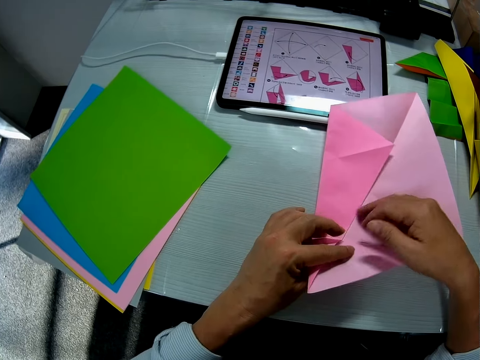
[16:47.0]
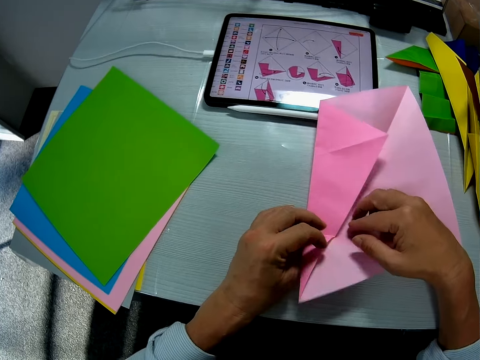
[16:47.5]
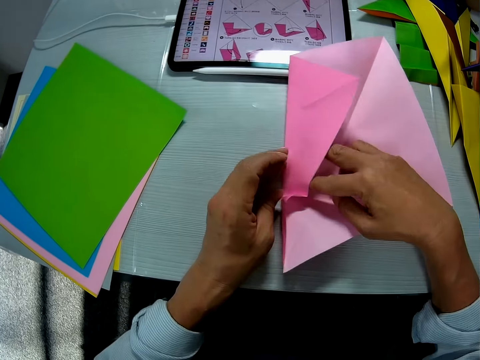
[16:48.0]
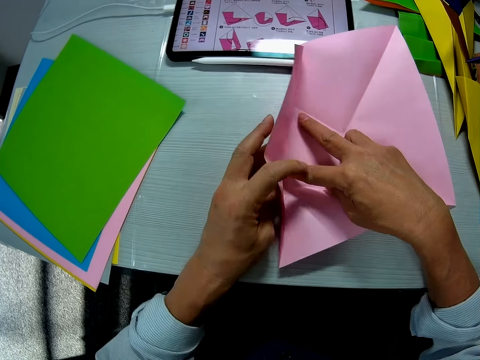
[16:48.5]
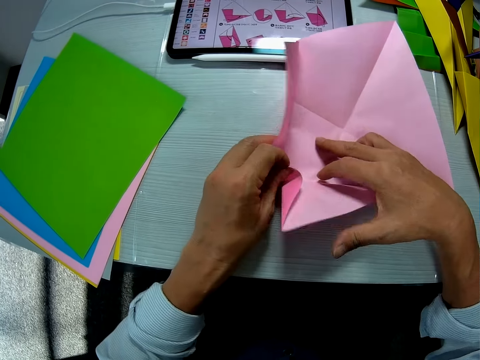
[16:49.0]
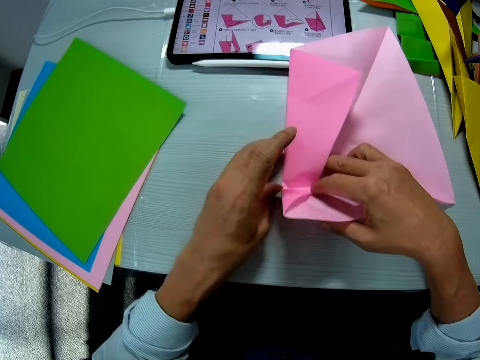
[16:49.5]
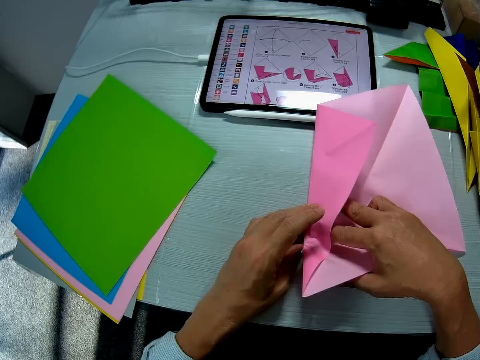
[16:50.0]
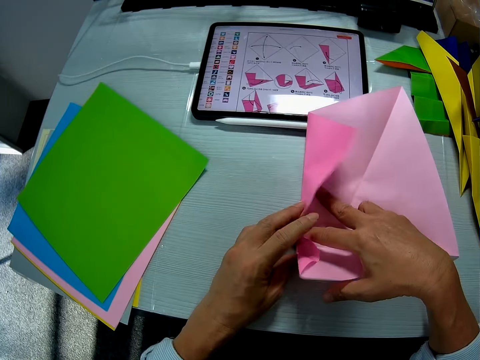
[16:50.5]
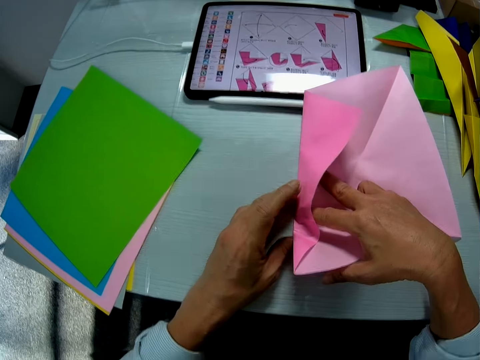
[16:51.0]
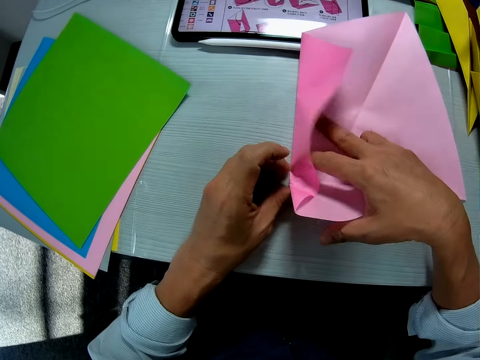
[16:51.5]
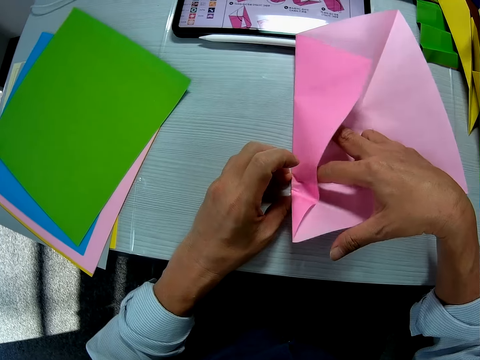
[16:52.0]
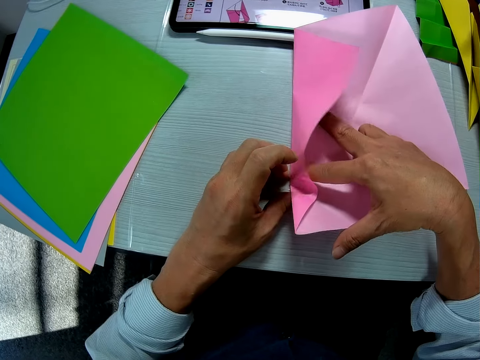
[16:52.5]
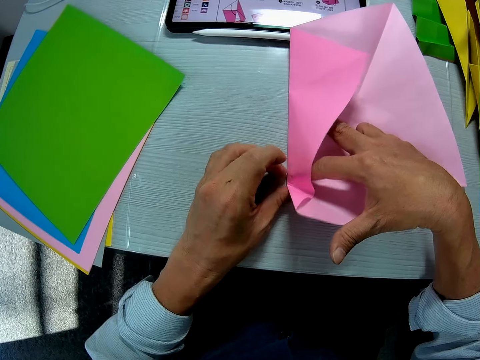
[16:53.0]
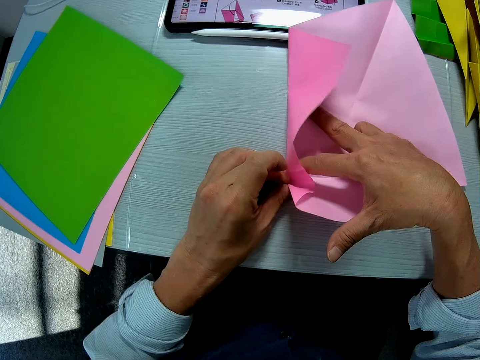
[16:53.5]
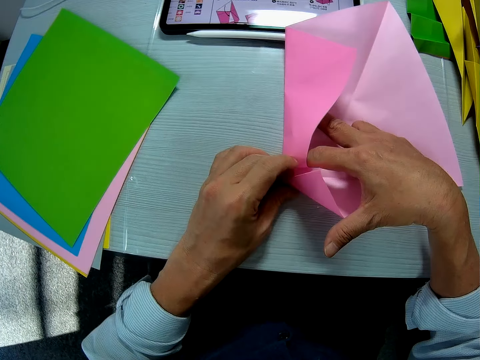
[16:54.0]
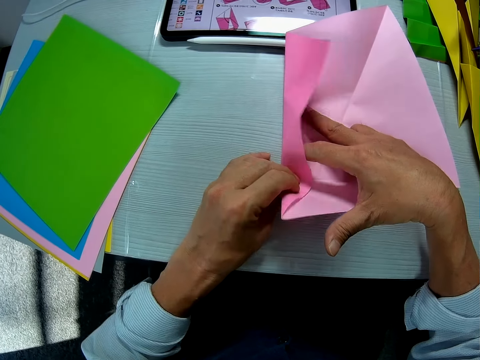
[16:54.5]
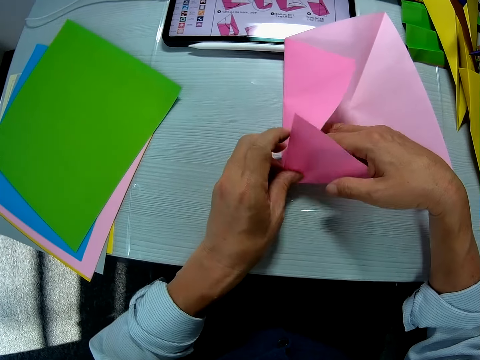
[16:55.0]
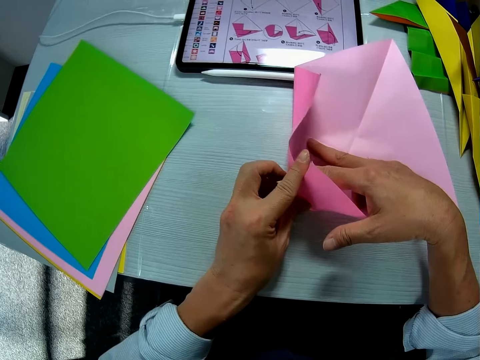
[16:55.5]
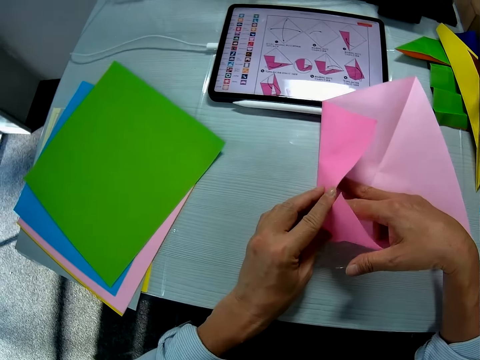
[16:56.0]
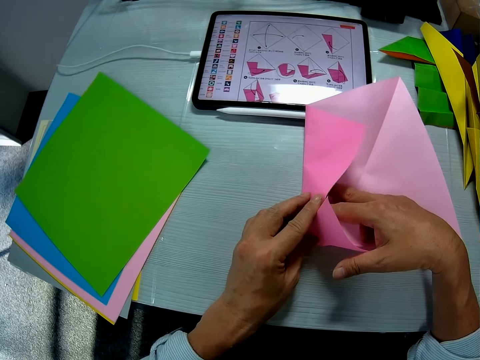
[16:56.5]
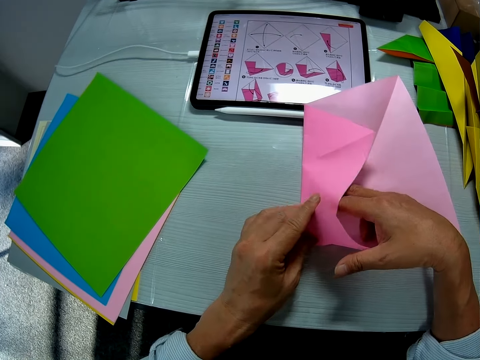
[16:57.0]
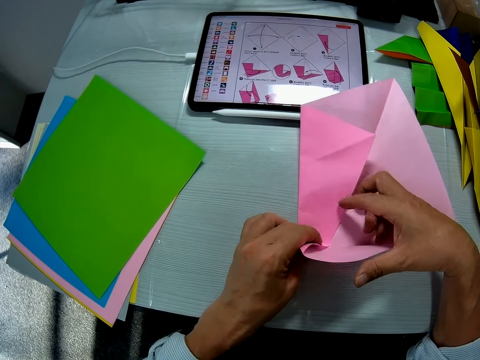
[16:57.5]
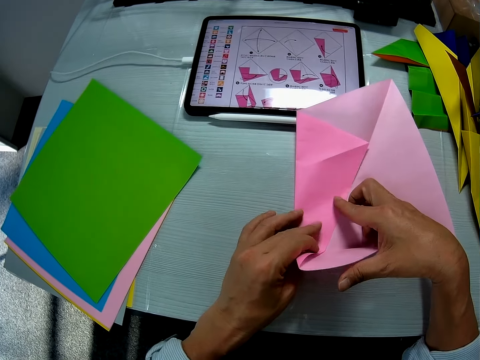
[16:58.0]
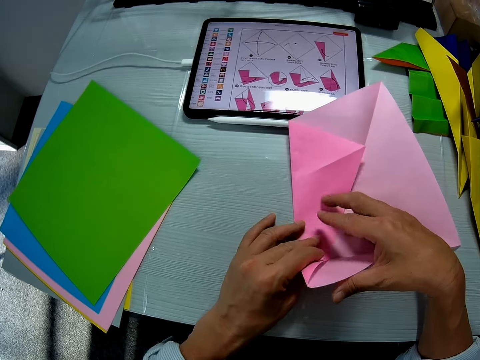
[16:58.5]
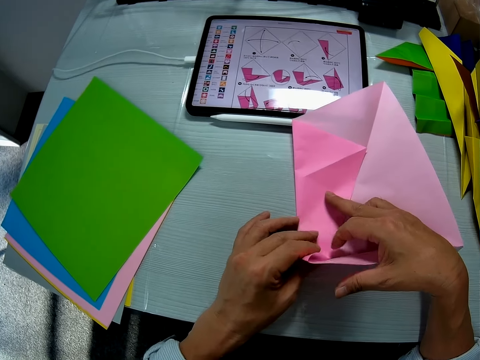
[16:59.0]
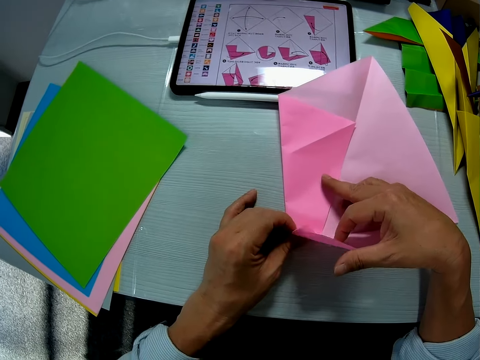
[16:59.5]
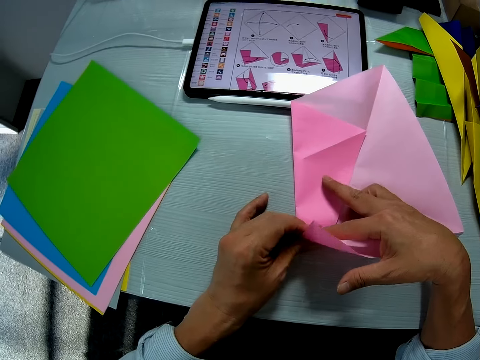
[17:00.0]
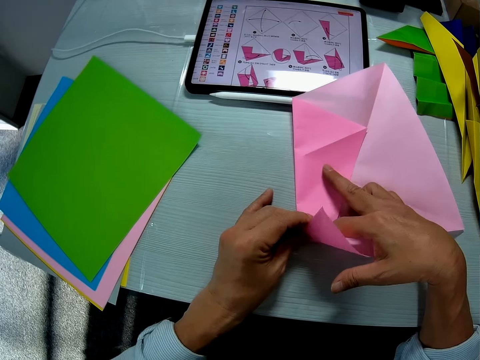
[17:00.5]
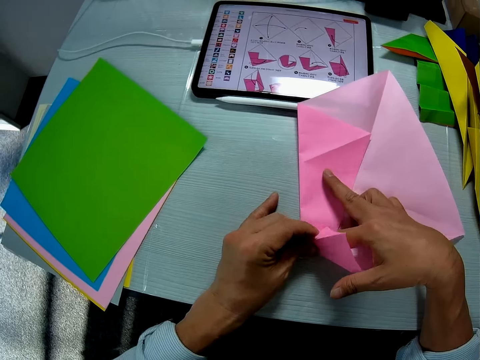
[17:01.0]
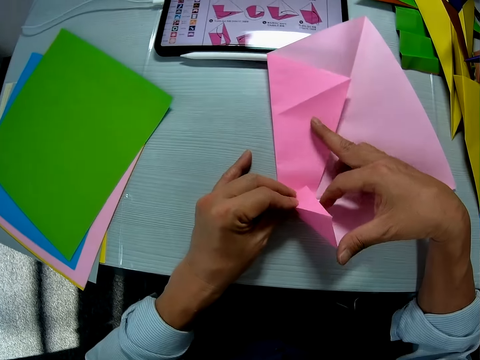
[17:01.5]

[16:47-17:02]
The camera wearer unfolds the paper. They fold the paper on the table.

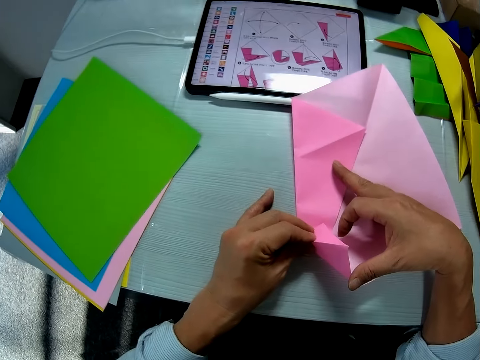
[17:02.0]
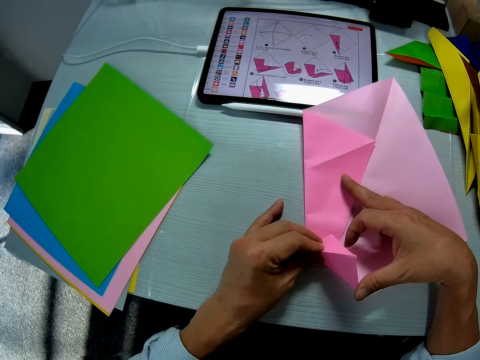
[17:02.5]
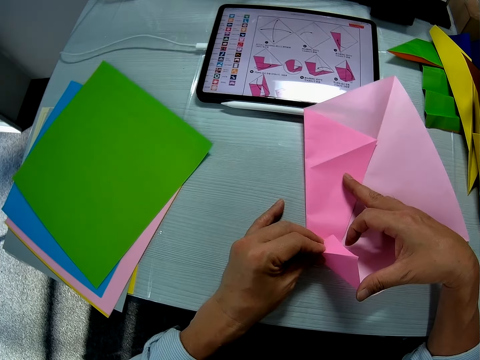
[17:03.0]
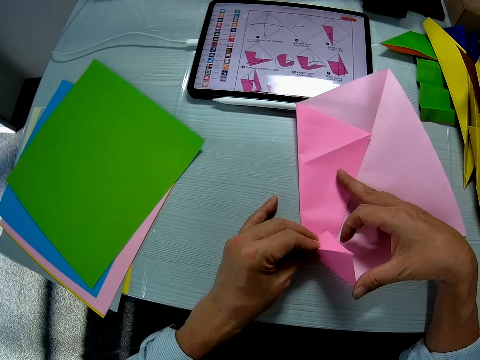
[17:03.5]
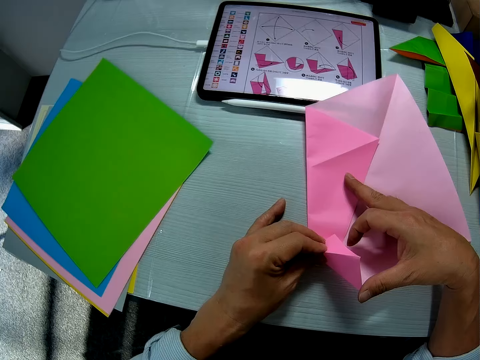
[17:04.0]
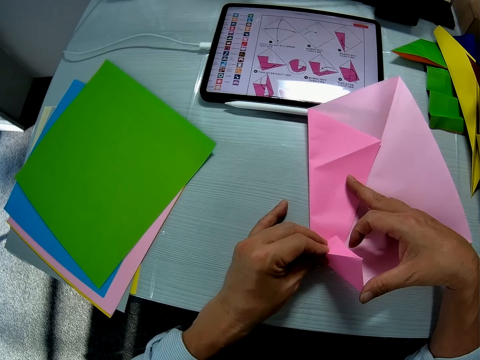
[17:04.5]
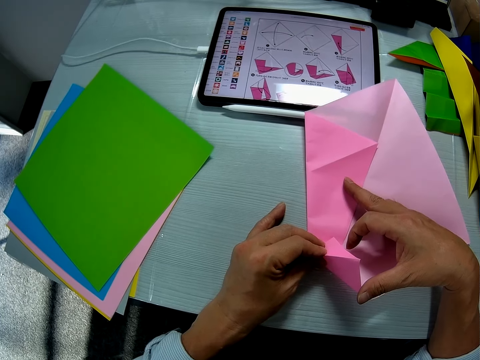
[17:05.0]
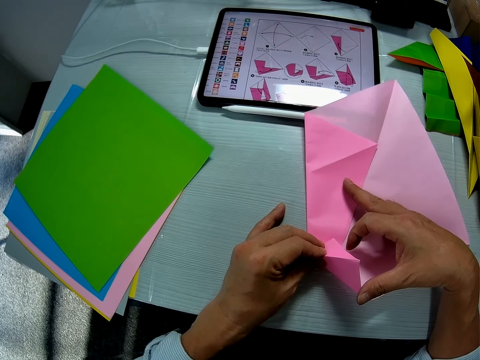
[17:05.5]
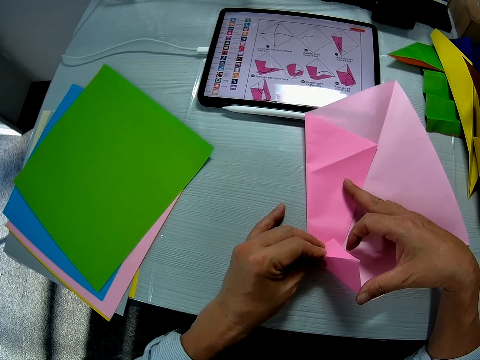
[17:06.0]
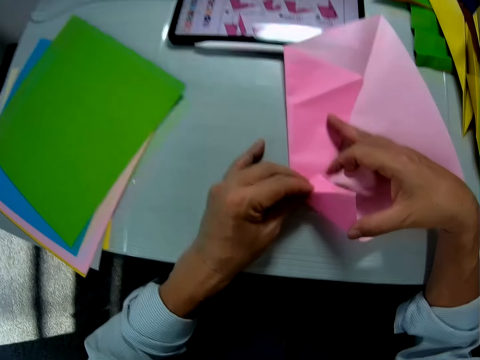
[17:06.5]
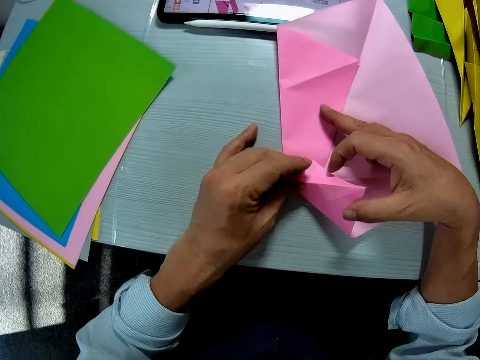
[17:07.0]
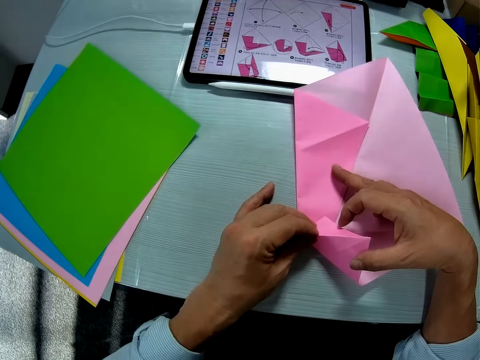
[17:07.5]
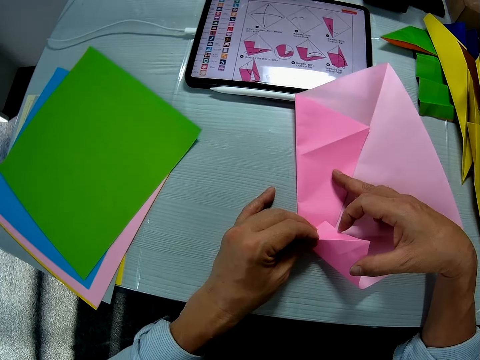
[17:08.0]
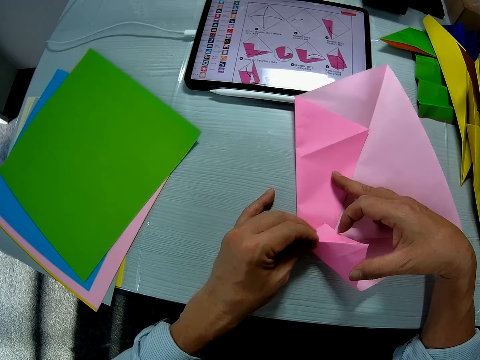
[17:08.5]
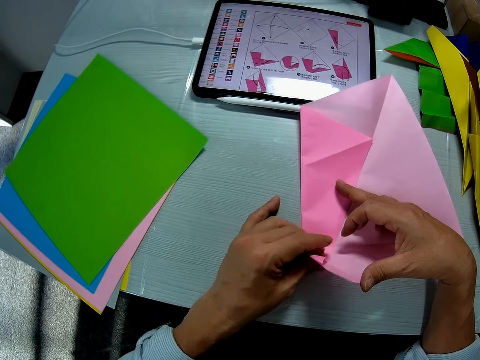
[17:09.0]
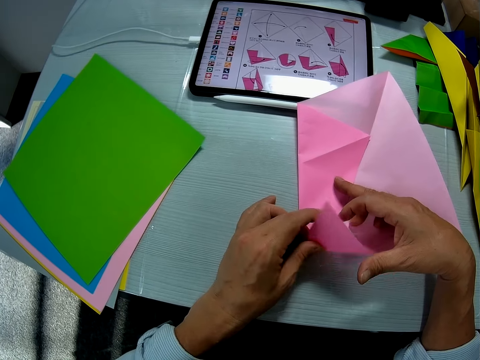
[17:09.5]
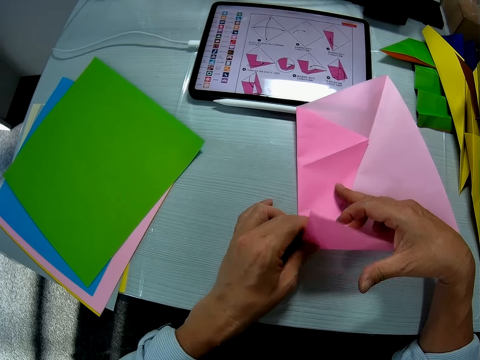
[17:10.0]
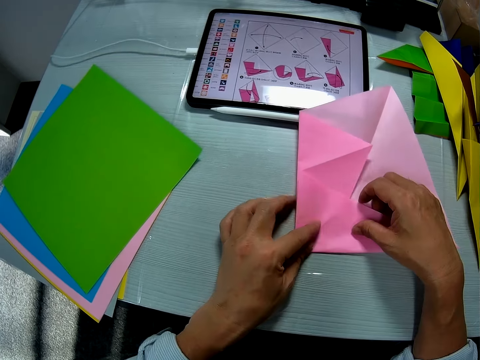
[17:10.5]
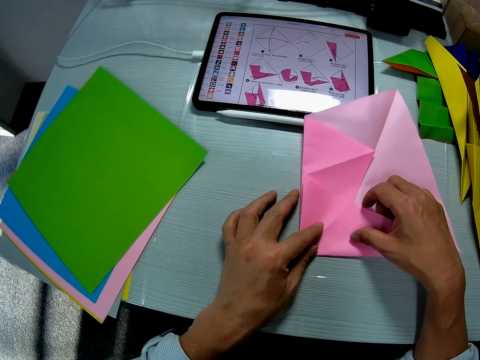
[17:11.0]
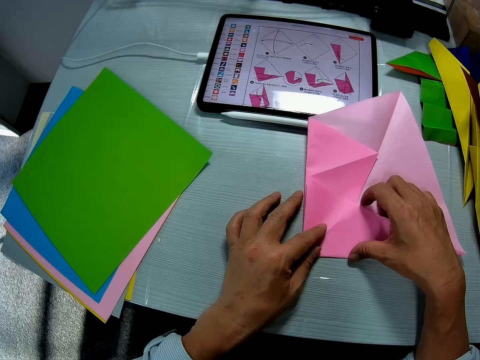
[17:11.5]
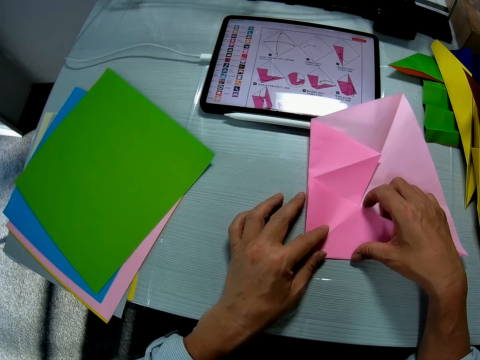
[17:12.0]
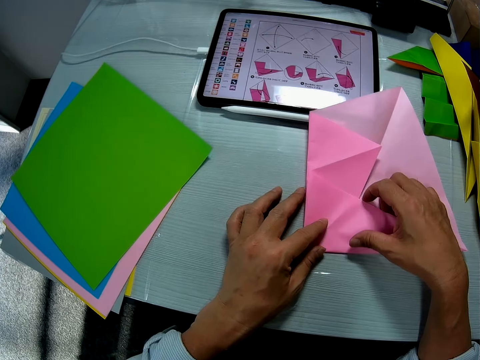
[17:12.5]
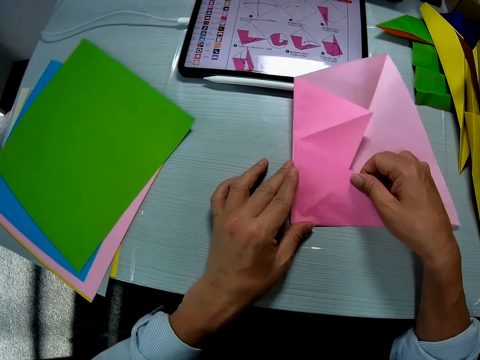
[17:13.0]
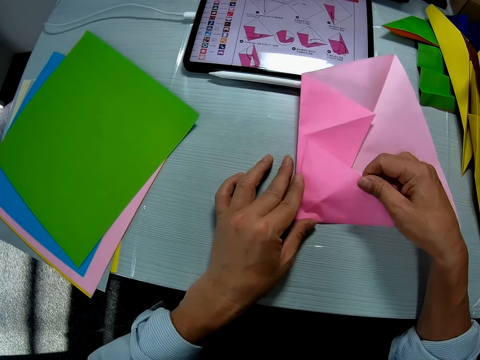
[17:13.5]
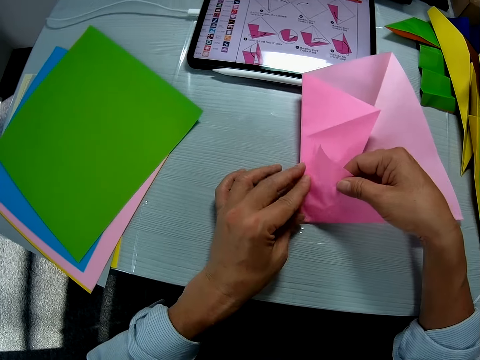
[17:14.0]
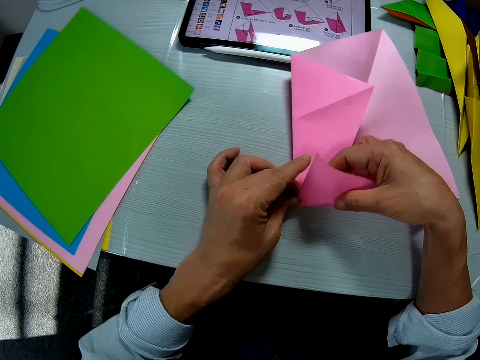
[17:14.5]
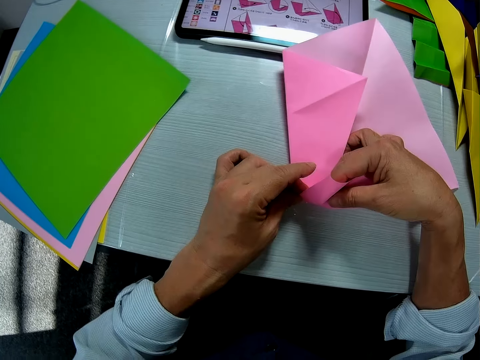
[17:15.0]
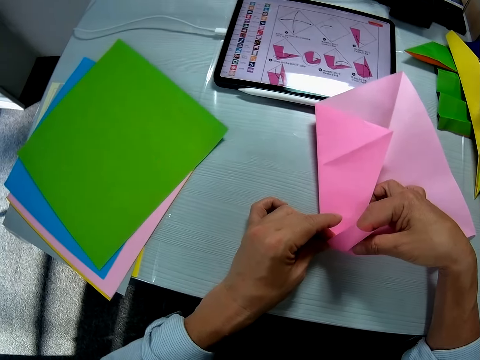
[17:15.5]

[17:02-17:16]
The camera wearer holds the paper on the table. They fold the paper on the table.
